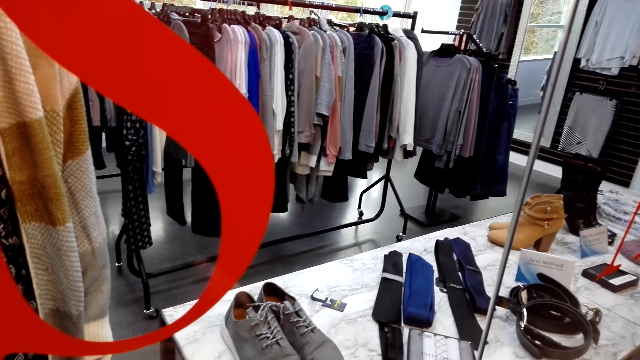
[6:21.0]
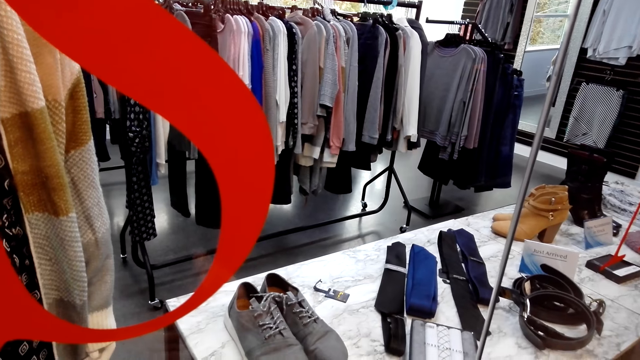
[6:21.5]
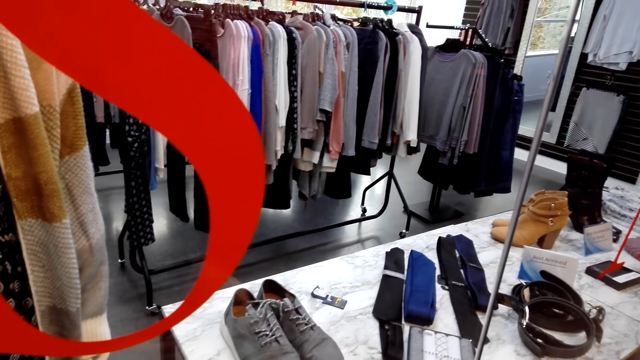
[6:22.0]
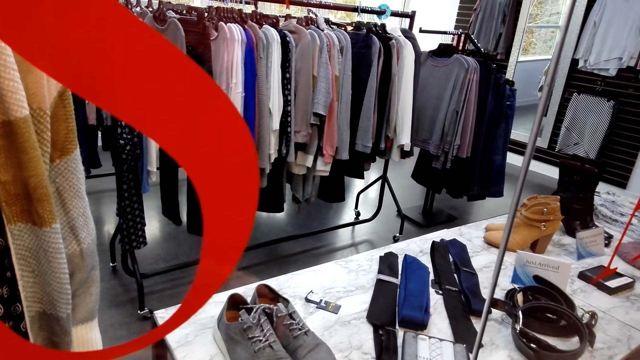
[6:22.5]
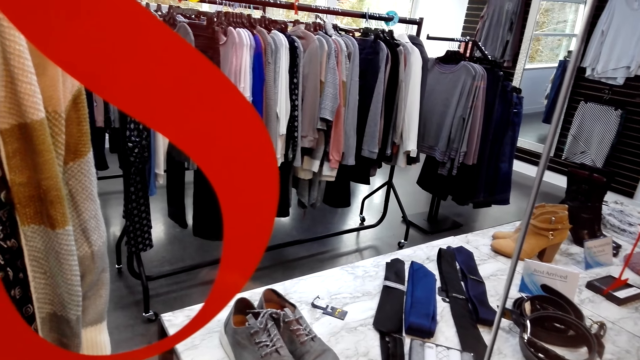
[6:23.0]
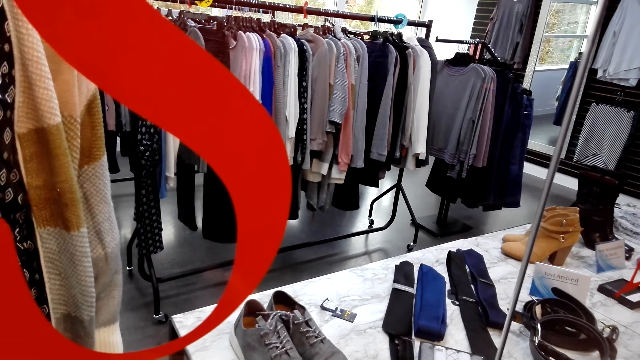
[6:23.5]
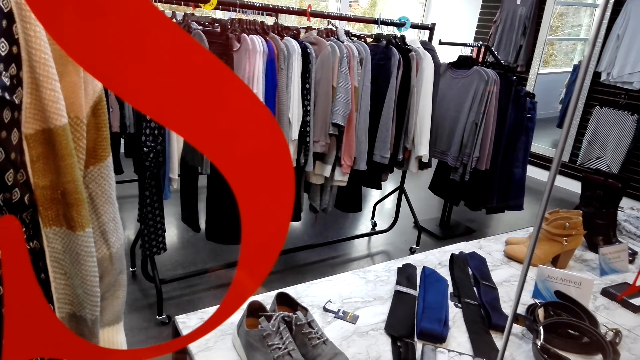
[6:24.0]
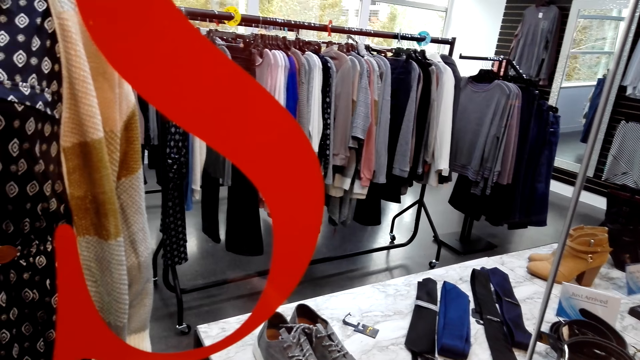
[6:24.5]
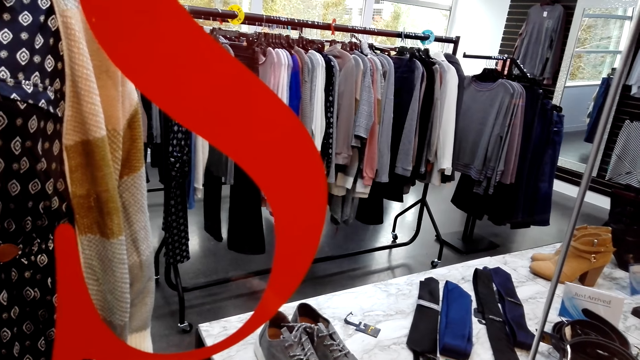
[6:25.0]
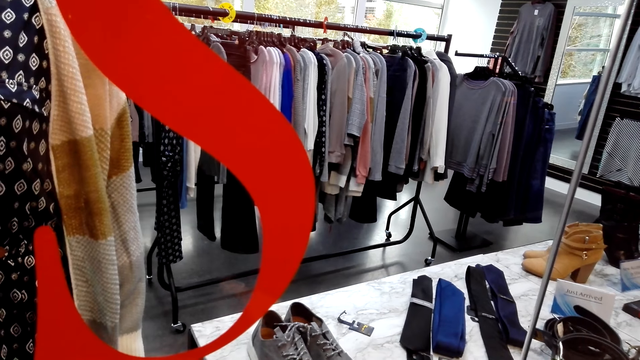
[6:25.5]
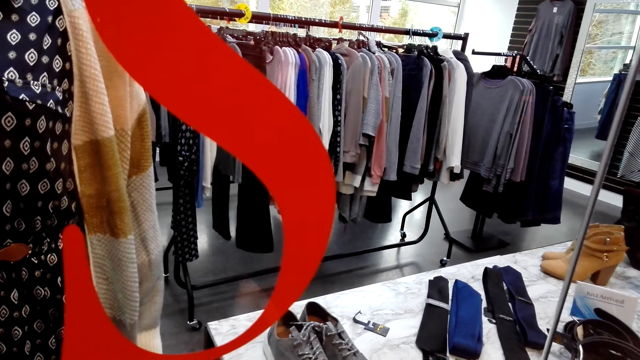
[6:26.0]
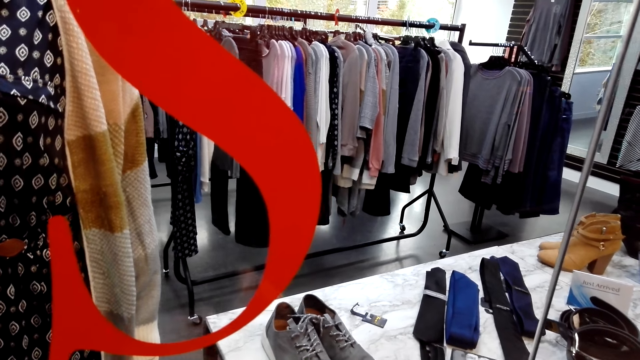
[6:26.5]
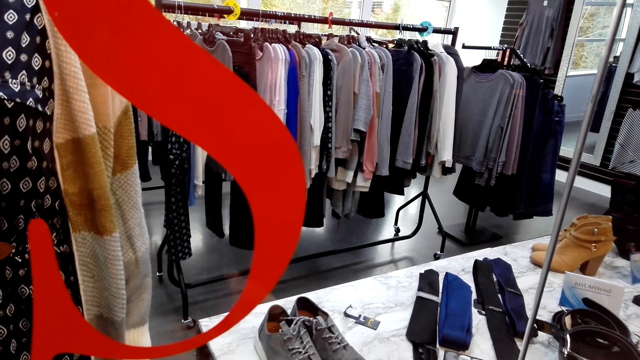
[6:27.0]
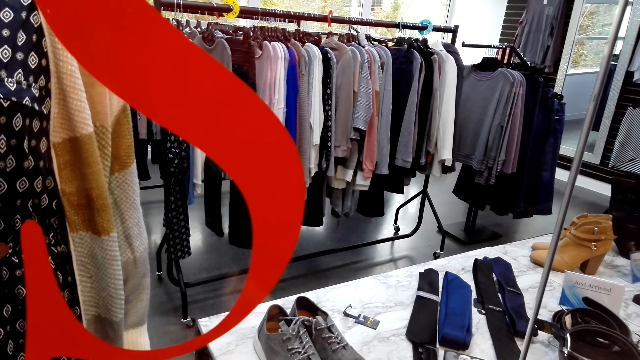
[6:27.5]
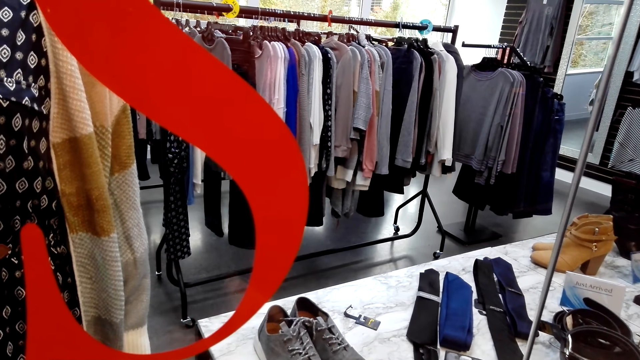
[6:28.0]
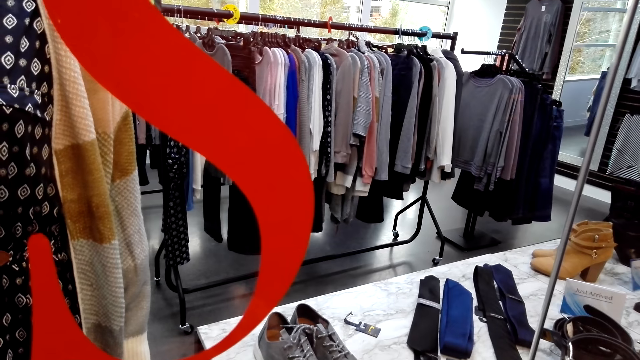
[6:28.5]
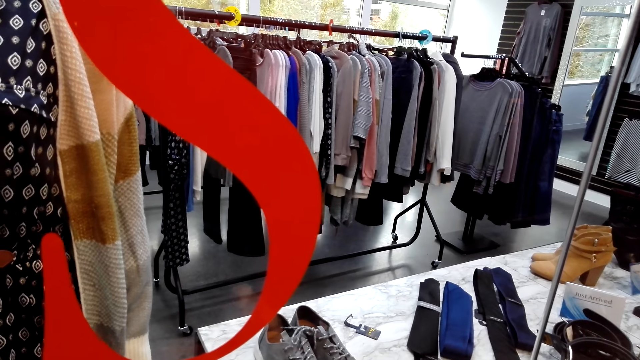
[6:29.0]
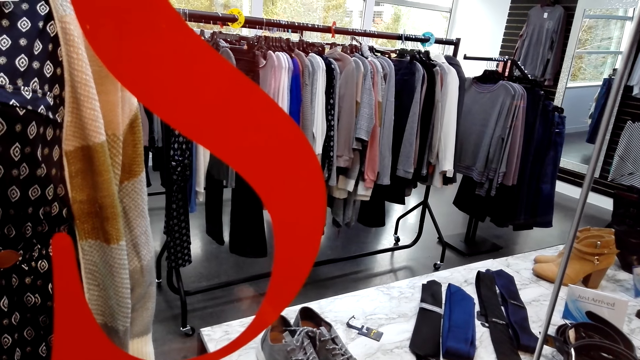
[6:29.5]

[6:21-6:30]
The camera wearer uses a phone.

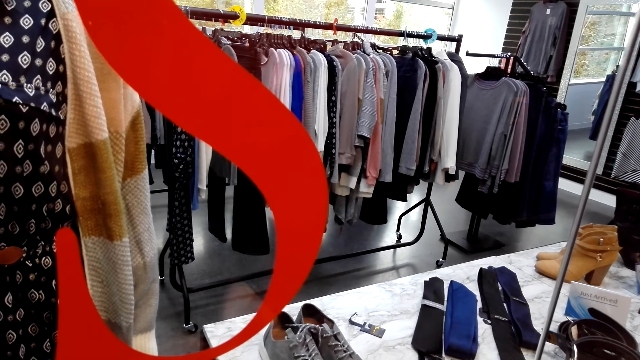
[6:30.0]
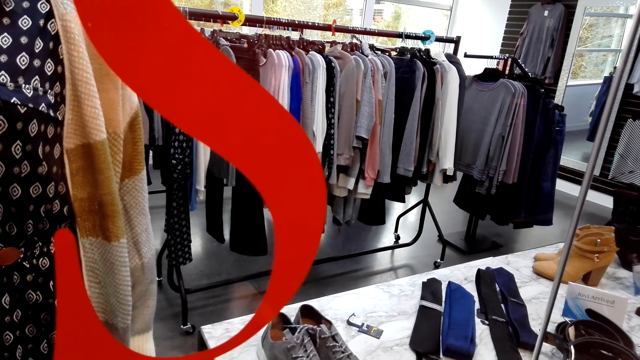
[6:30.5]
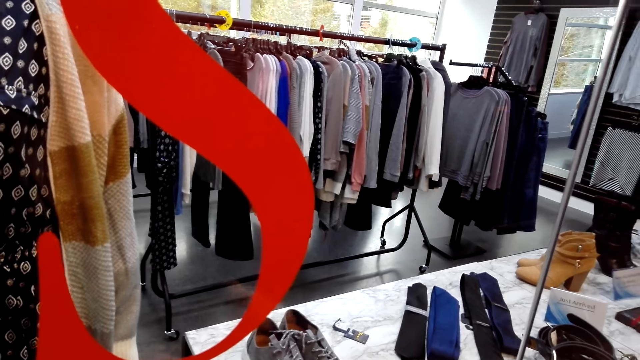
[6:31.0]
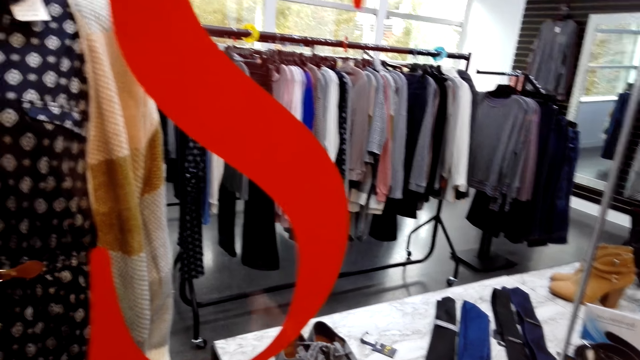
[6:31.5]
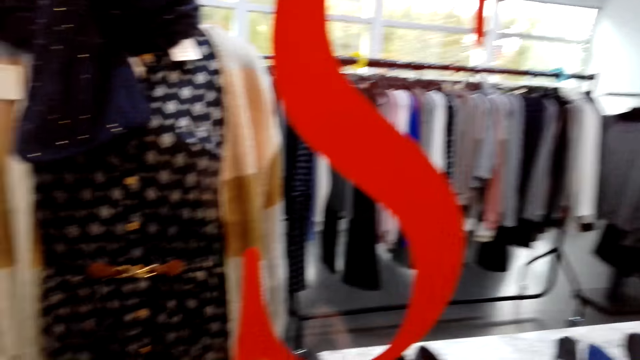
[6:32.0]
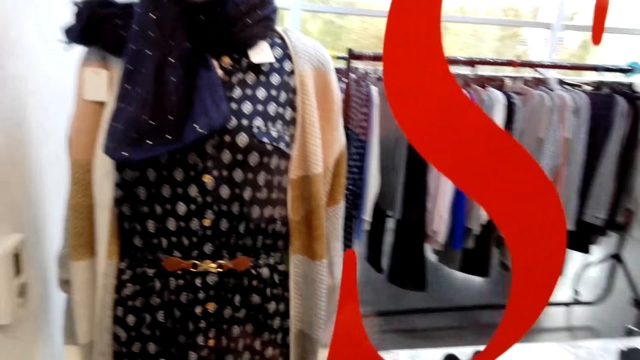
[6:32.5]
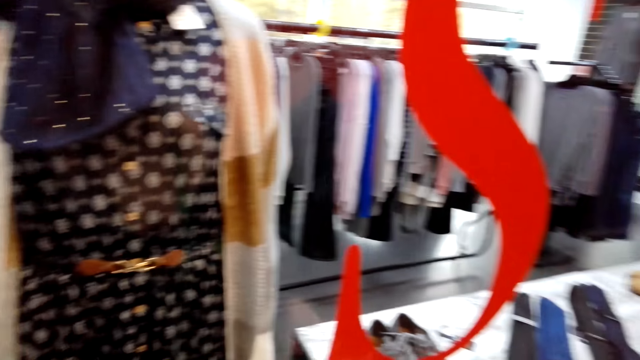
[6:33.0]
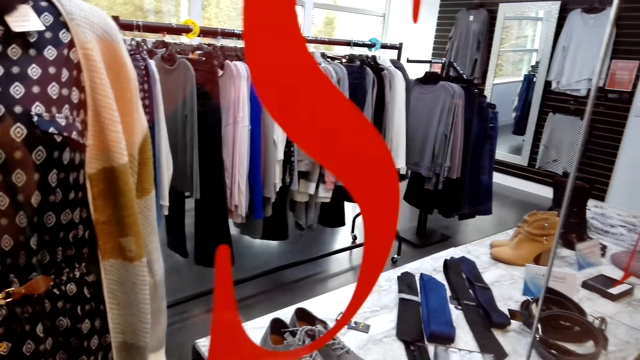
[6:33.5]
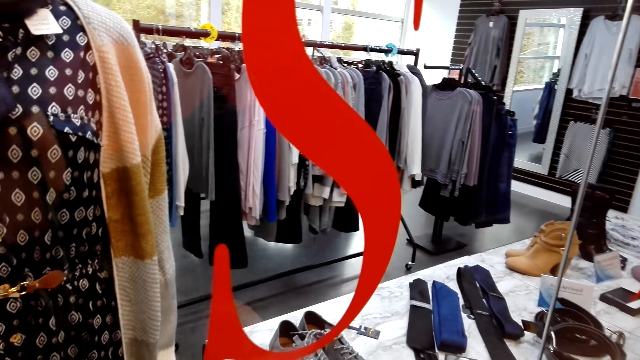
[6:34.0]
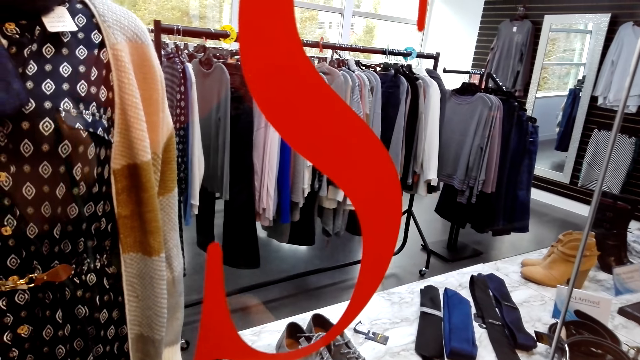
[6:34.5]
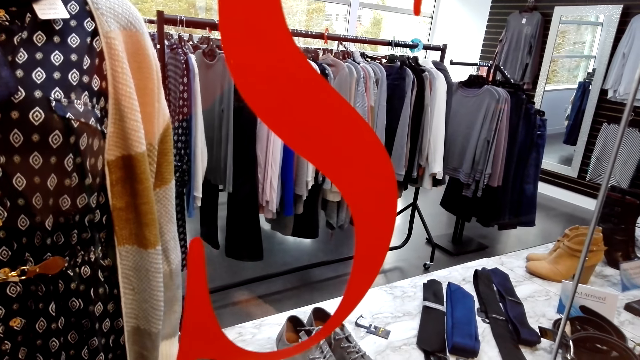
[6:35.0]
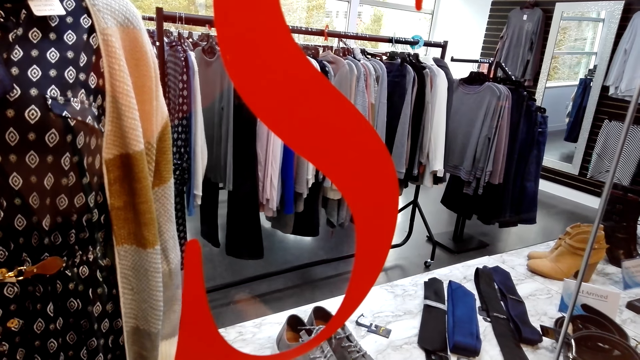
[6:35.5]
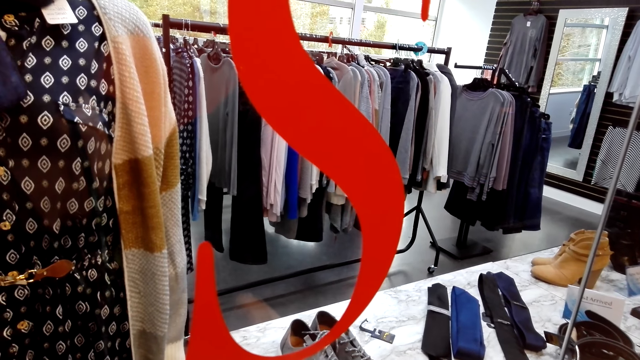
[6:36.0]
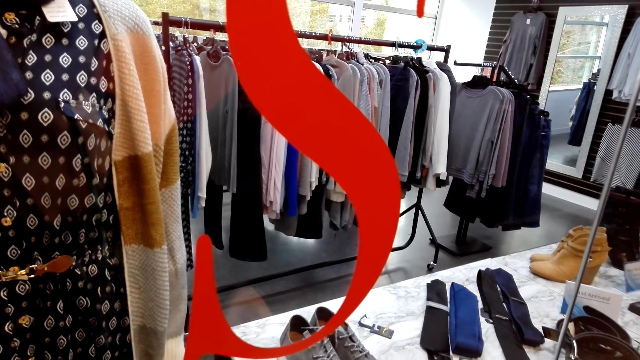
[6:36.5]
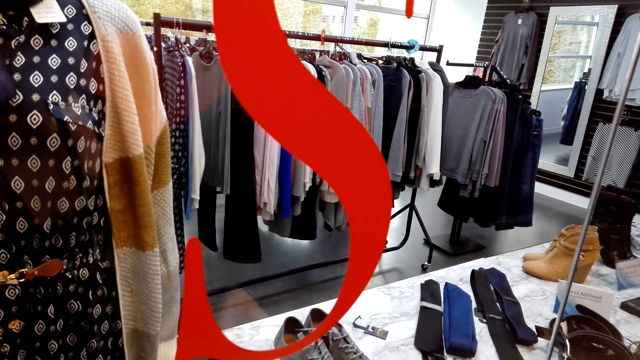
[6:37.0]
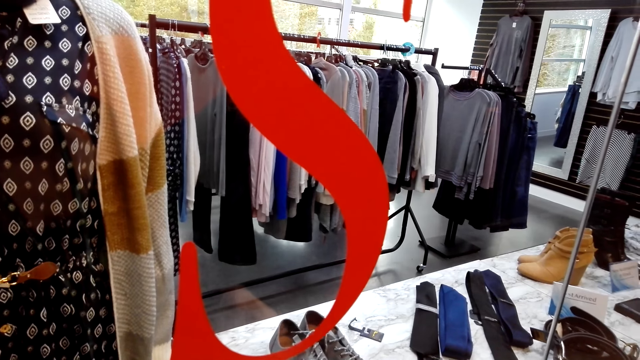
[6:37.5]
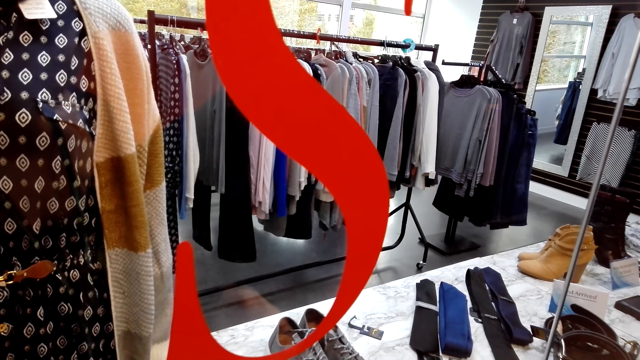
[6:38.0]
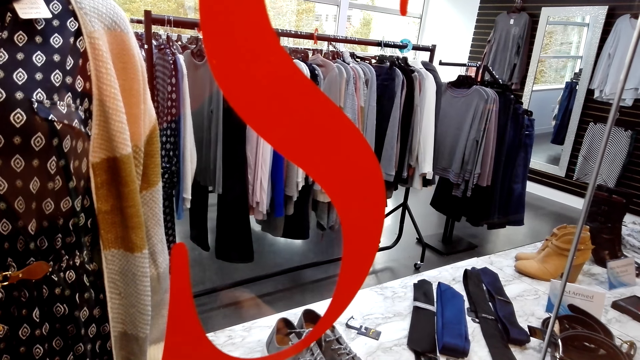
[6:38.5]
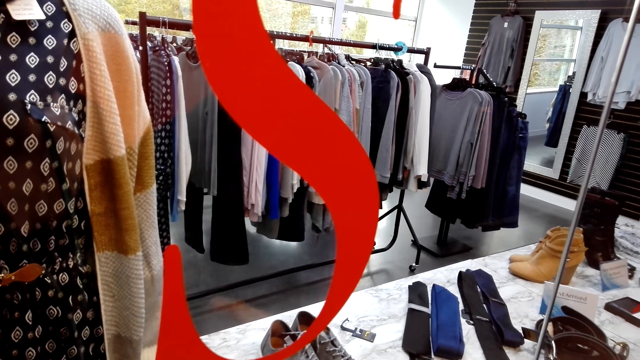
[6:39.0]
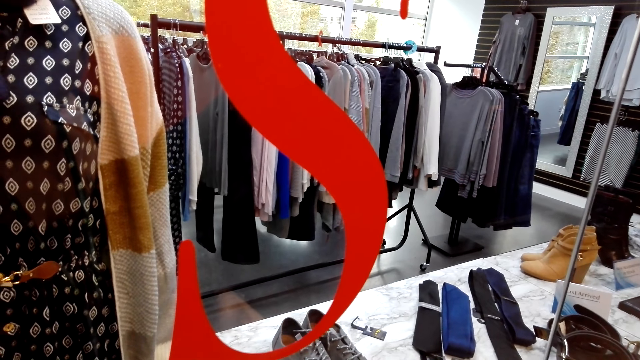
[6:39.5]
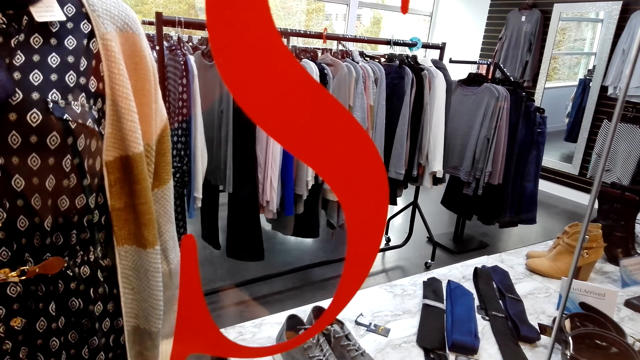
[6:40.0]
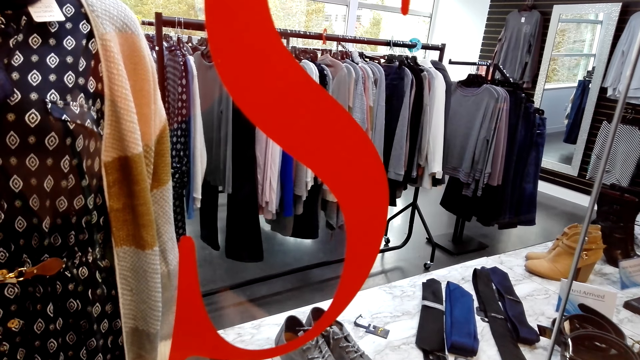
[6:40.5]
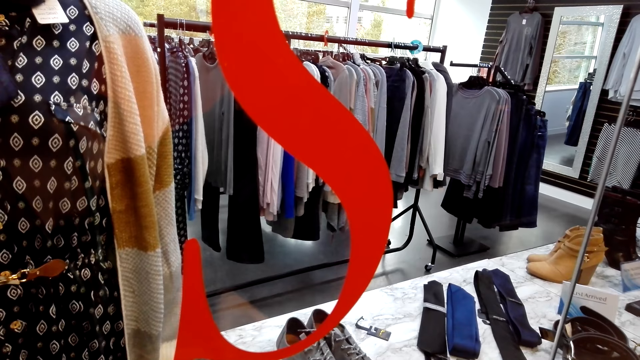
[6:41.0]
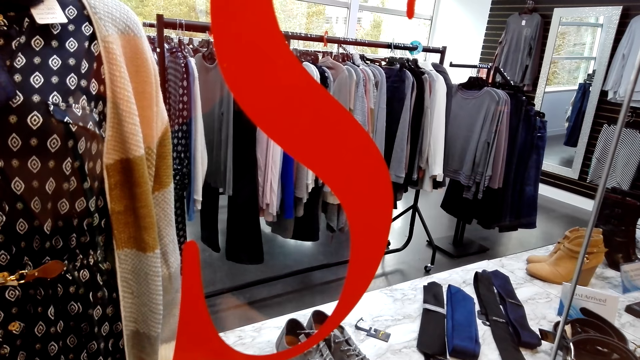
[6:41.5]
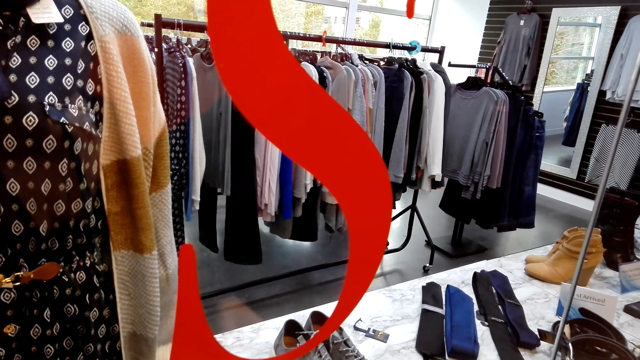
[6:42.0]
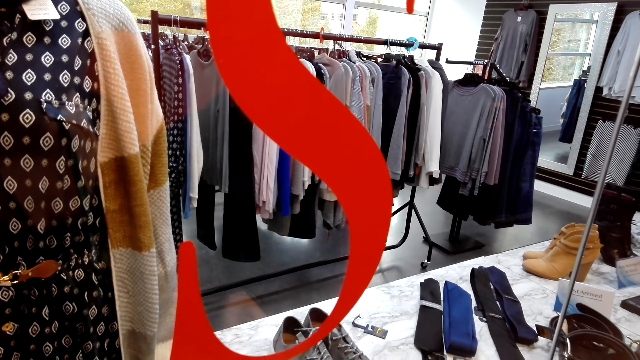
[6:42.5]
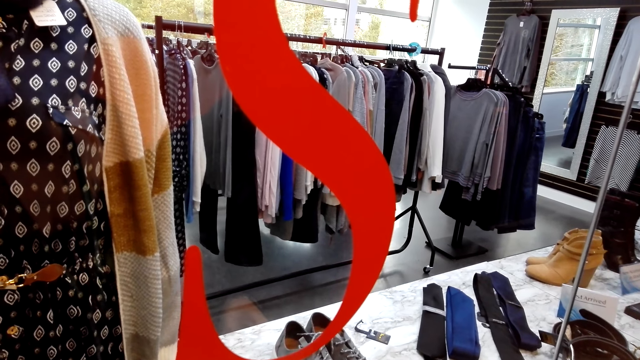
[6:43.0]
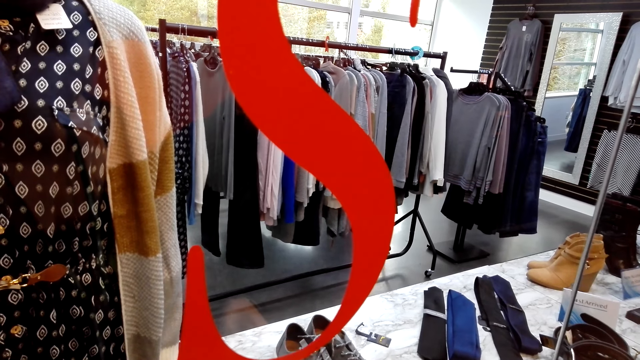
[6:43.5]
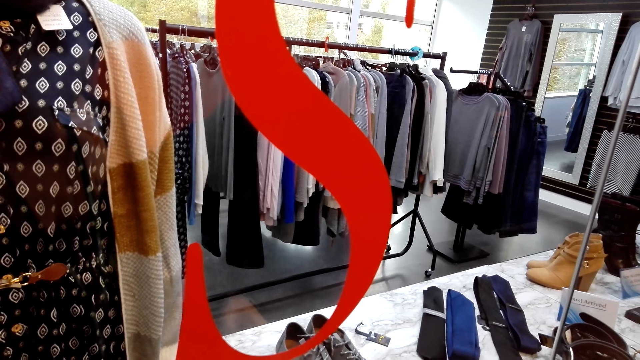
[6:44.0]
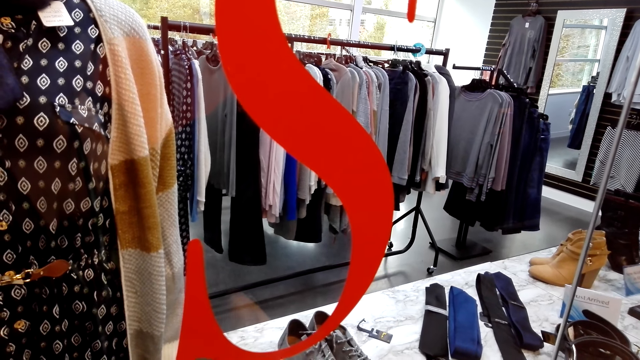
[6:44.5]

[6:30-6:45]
The camera wearer uses a phone. They scroll through the phone. They use the phone.
